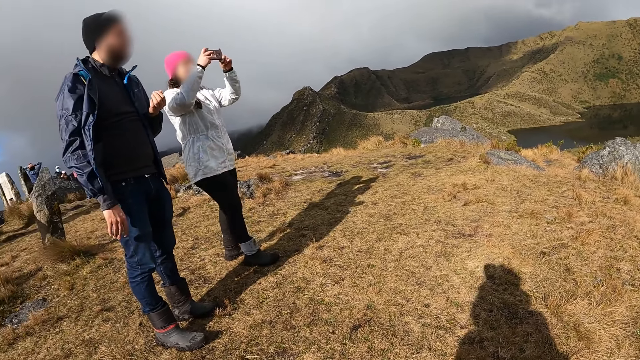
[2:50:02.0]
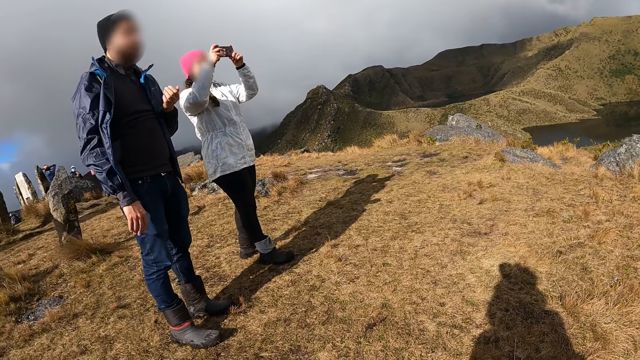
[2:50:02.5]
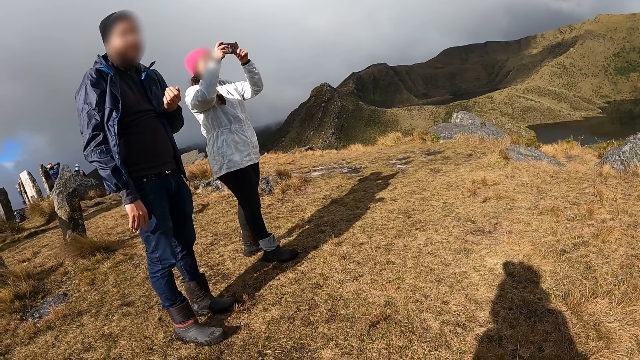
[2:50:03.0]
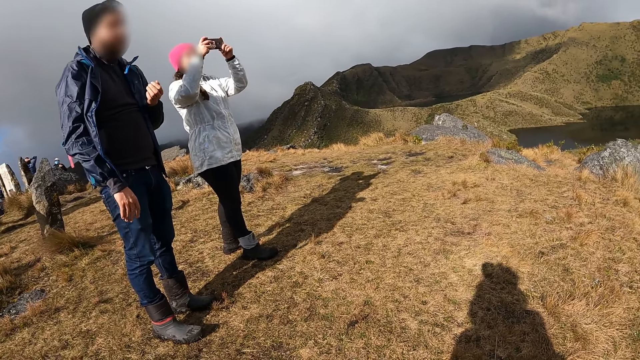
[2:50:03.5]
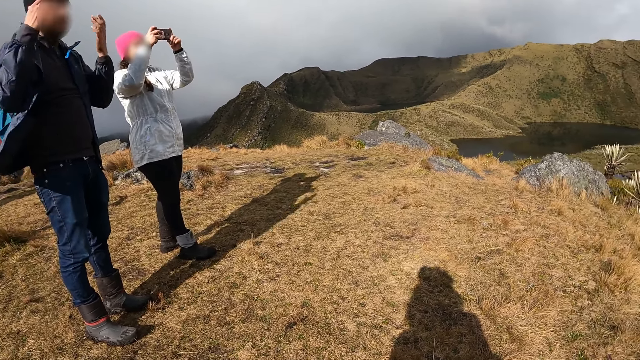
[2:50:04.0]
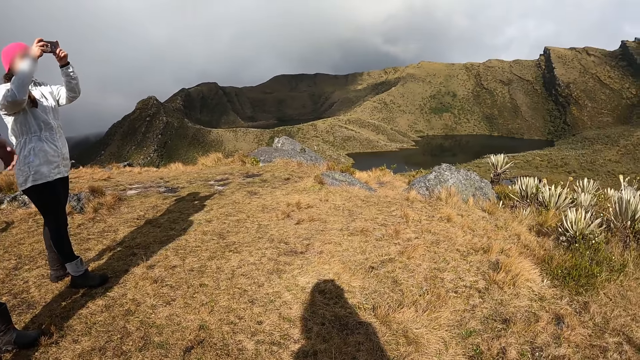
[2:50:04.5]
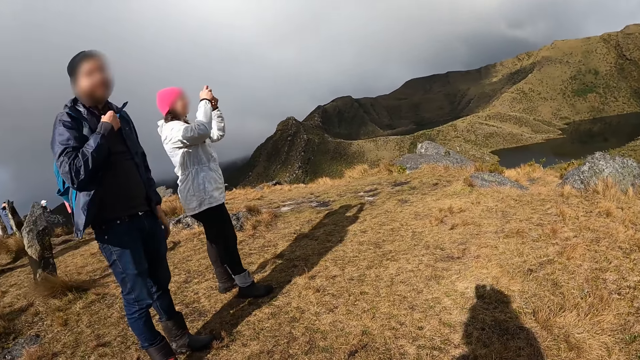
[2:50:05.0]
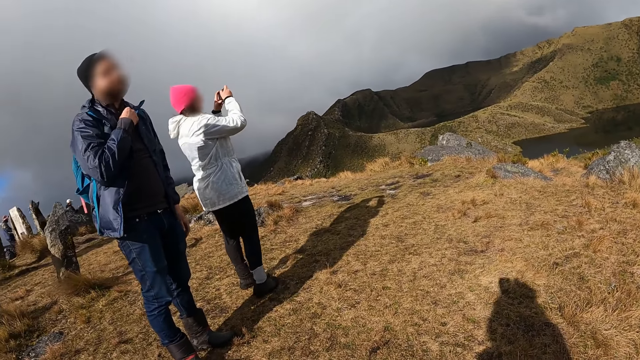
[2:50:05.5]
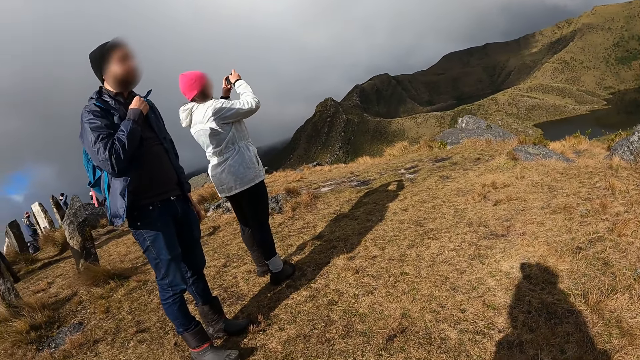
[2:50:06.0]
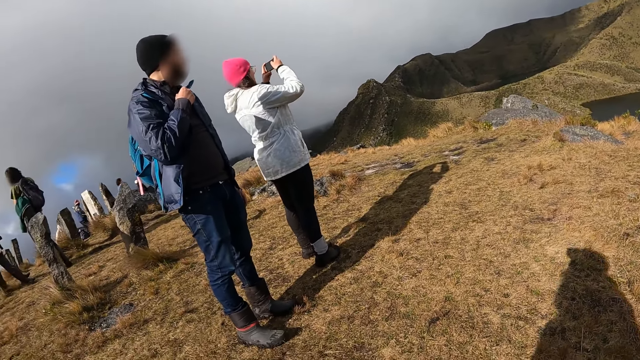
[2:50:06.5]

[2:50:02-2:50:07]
The woman raises the phone with both hands.

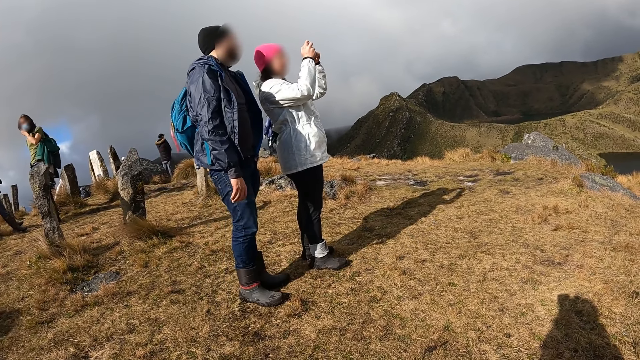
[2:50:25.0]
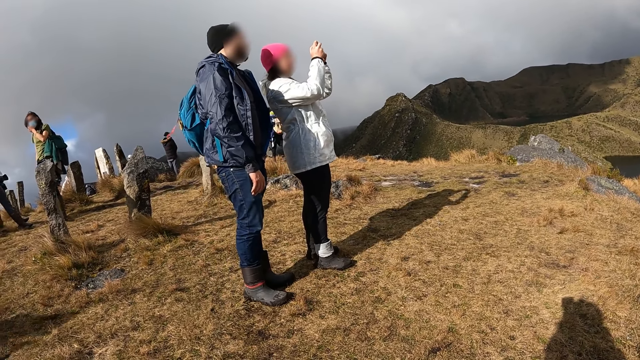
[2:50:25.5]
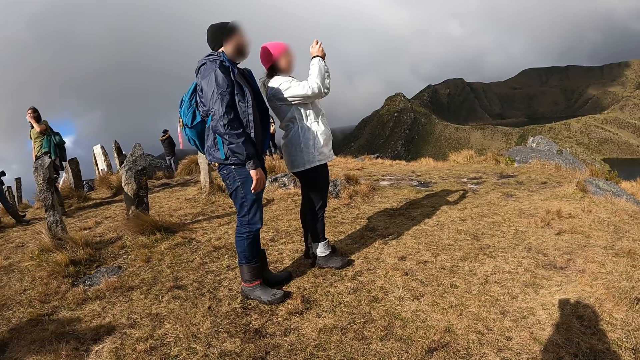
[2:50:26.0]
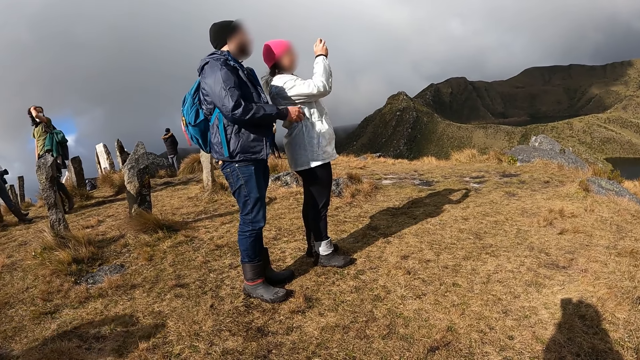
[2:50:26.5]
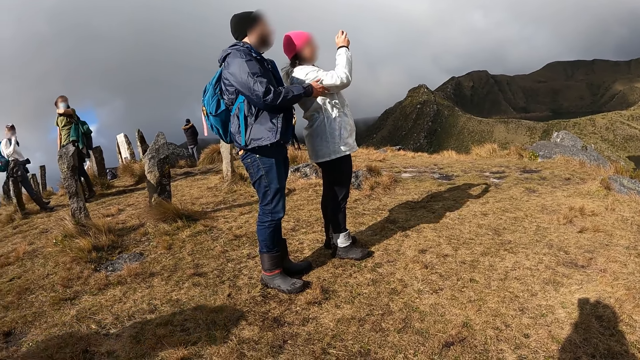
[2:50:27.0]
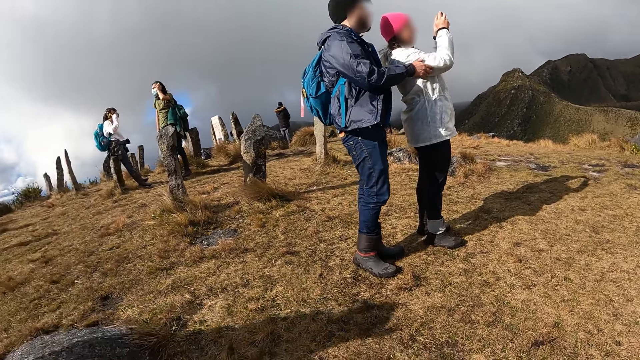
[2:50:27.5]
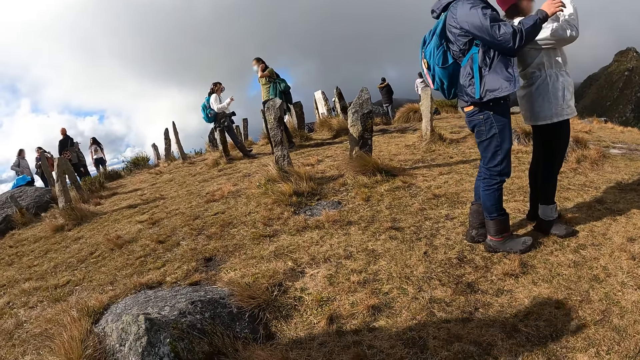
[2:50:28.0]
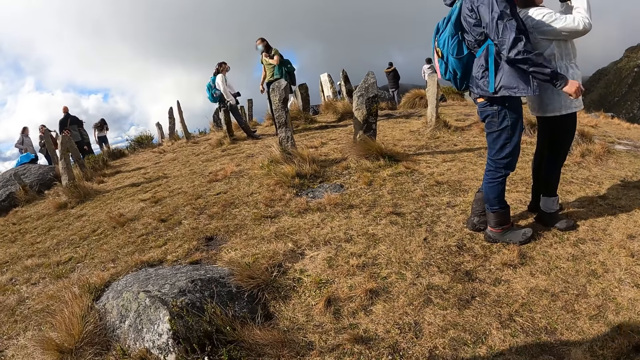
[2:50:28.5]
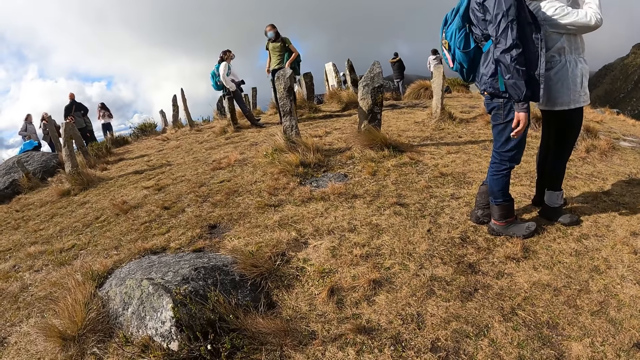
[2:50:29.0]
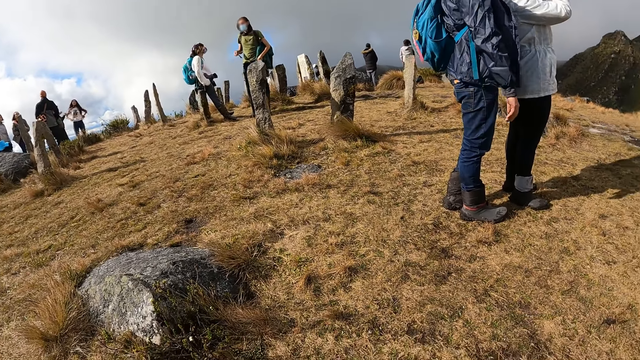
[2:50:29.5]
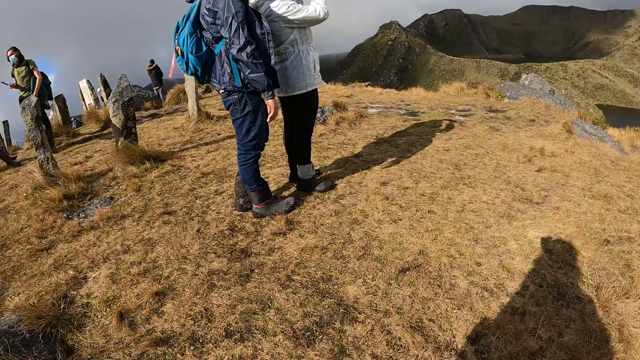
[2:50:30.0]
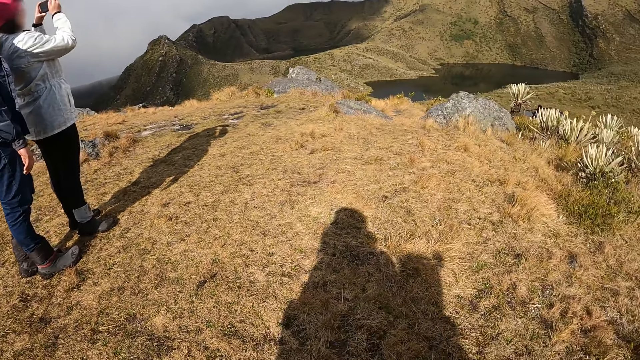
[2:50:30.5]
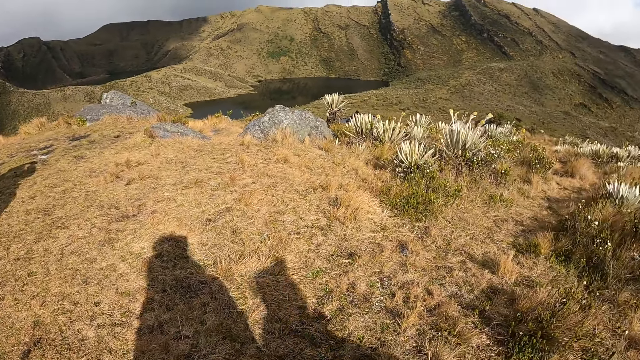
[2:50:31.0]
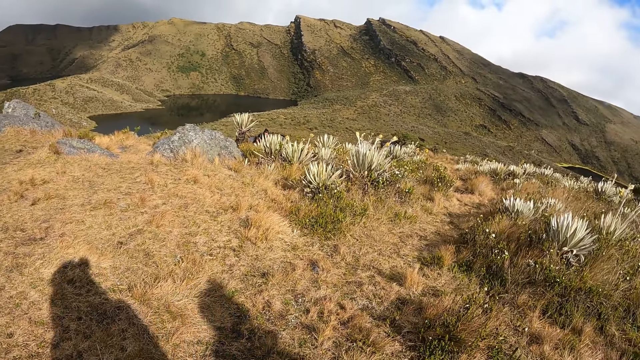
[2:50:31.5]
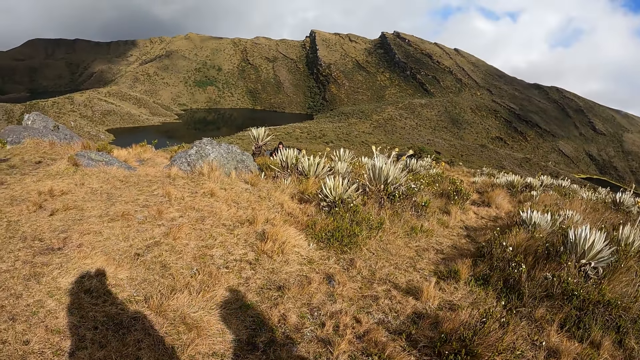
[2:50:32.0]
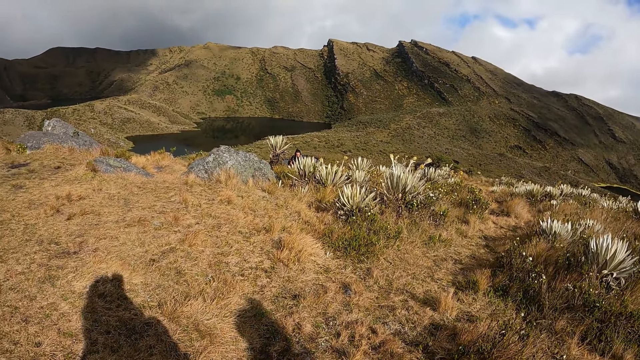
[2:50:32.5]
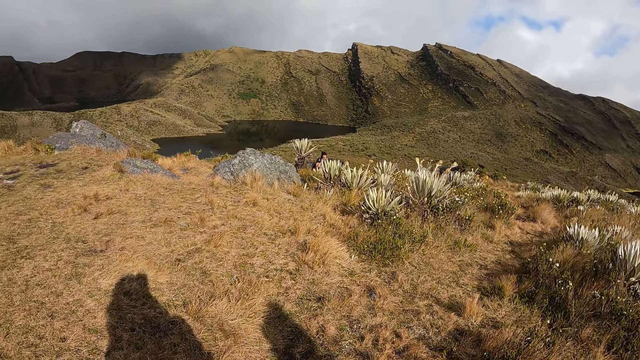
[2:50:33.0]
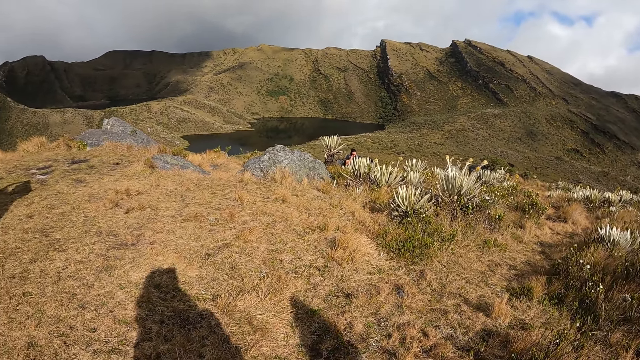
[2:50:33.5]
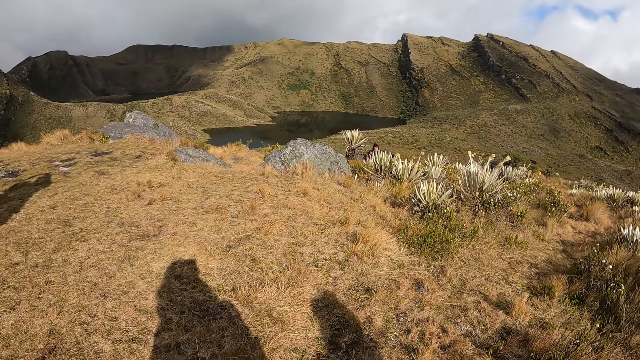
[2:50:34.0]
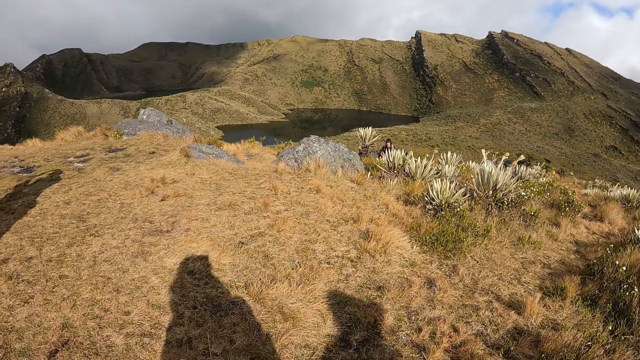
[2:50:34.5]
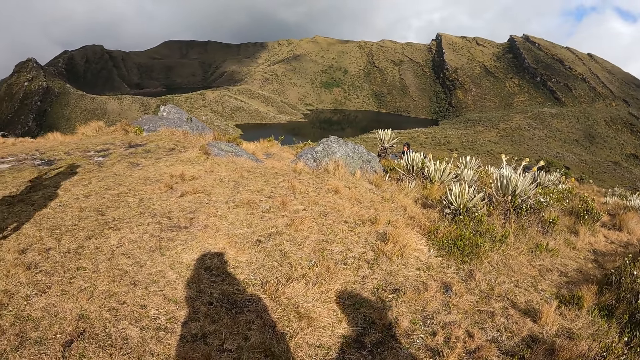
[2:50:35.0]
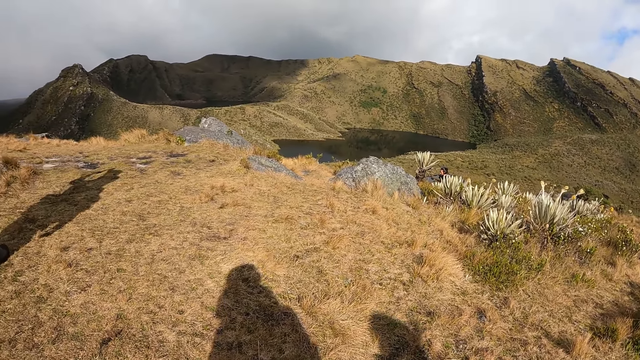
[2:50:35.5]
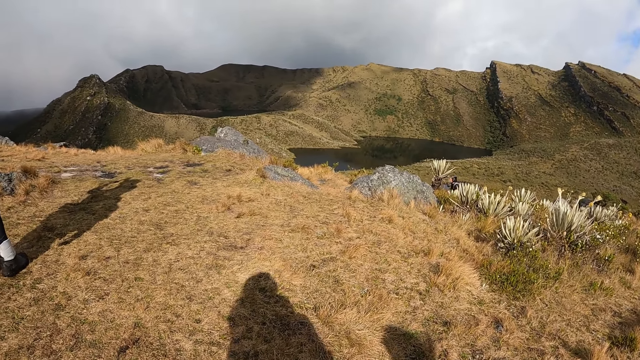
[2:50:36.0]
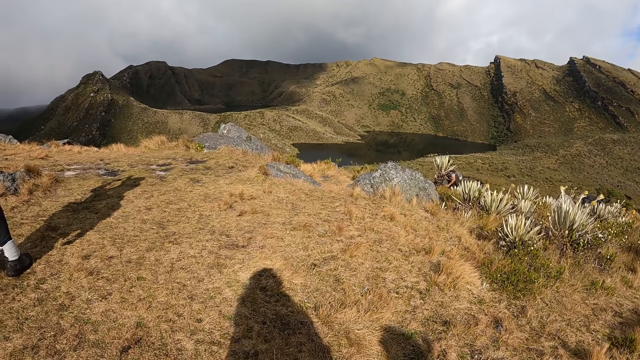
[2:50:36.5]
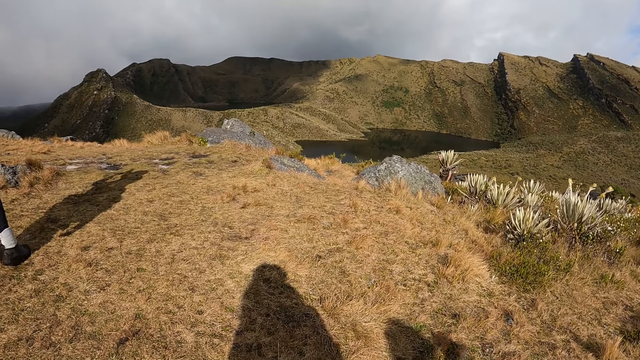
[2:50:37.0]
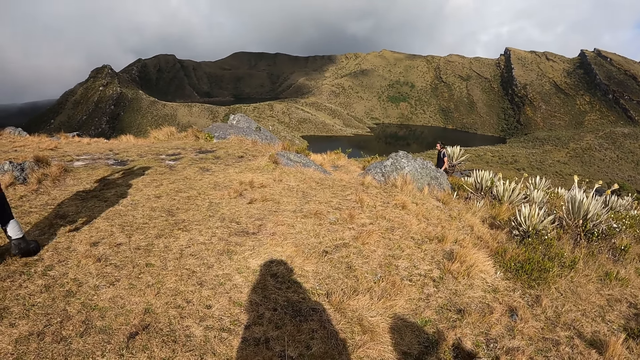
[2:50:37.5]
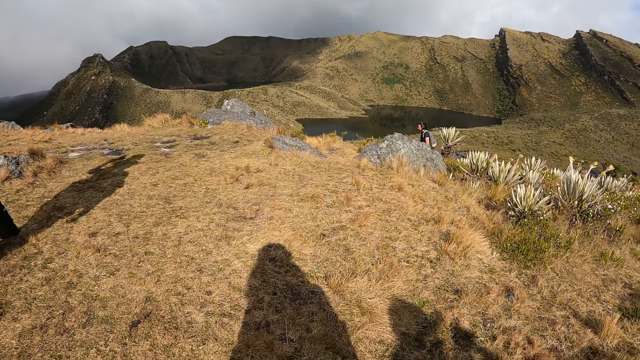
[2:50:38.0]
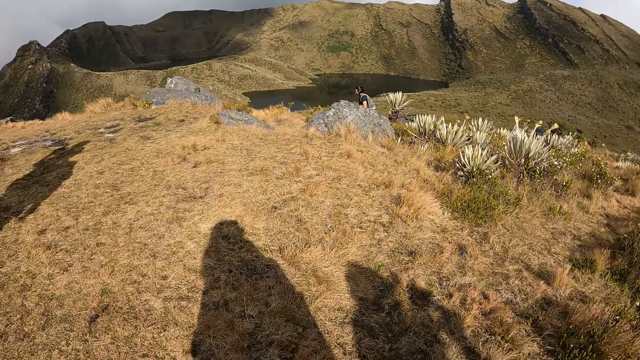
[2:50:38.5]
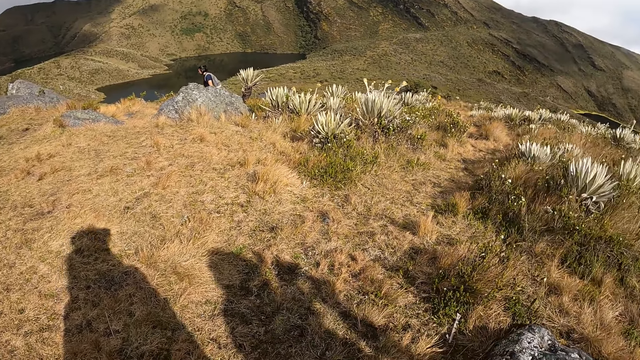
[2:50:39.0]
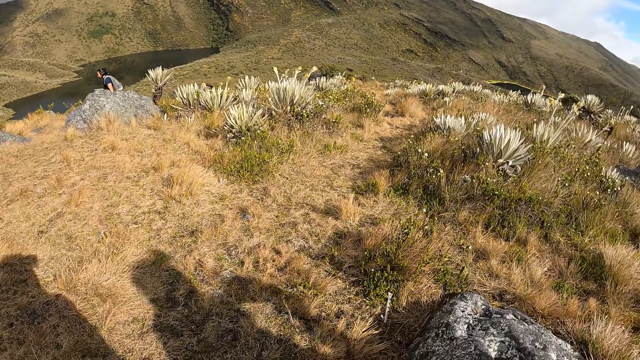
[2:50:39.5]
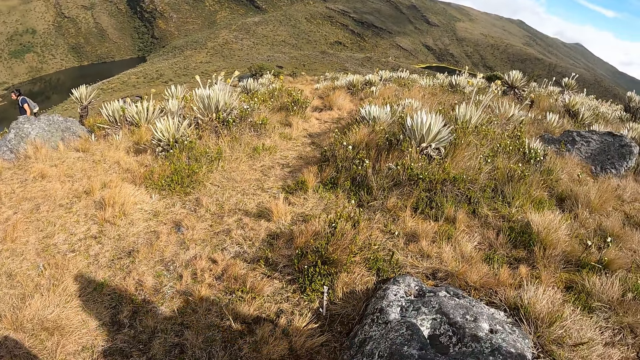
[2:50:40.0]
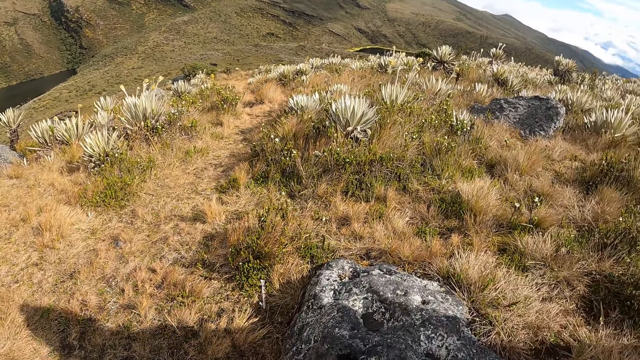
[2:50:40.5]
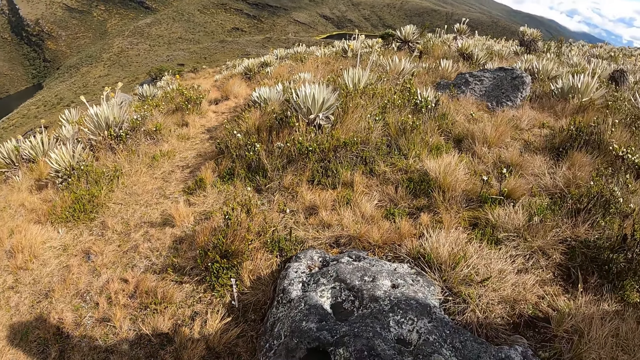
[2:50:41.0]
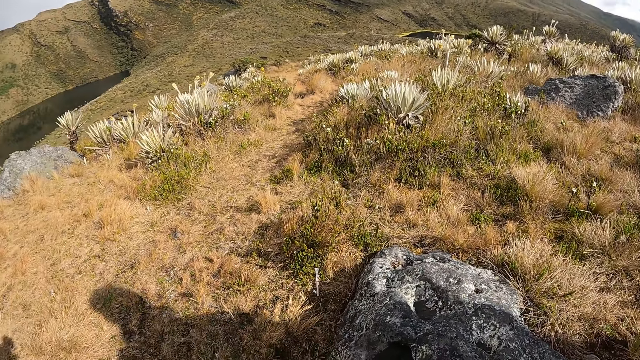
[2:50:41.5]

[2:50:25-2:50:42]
A man touches the woman's right hand with his right hand.
